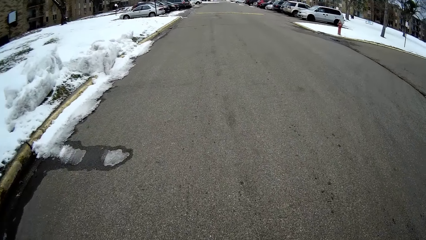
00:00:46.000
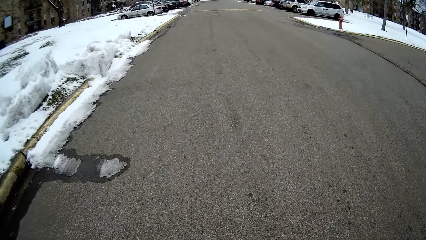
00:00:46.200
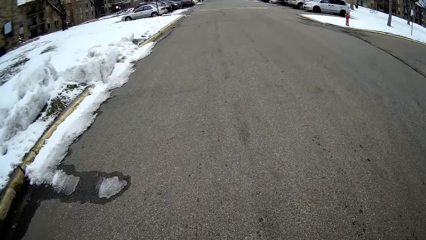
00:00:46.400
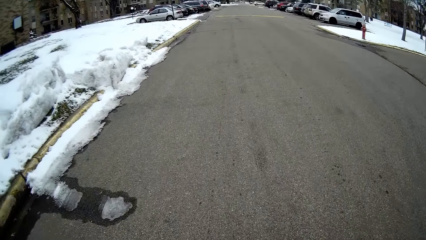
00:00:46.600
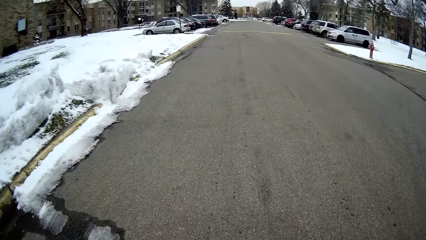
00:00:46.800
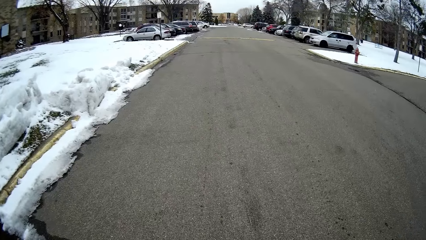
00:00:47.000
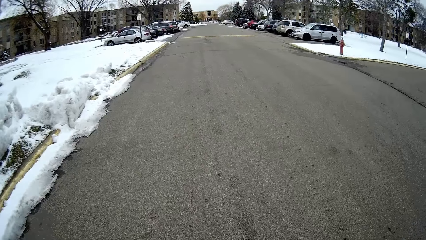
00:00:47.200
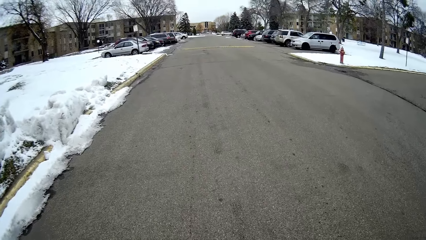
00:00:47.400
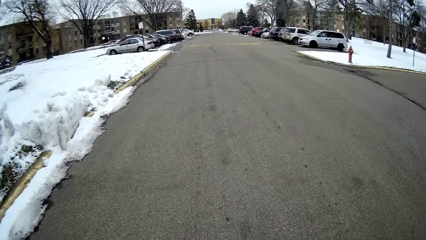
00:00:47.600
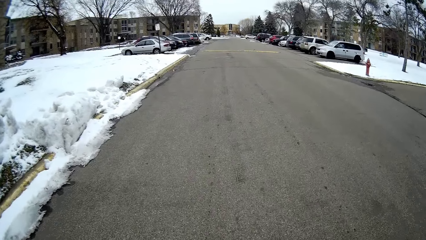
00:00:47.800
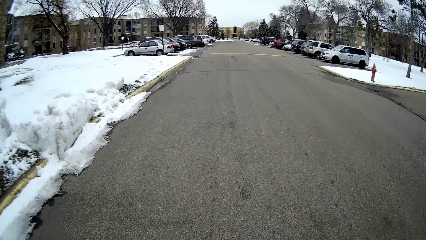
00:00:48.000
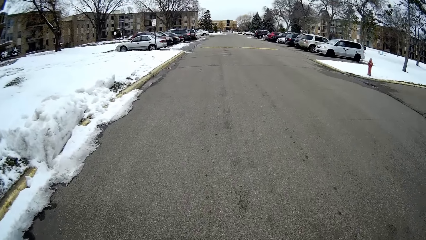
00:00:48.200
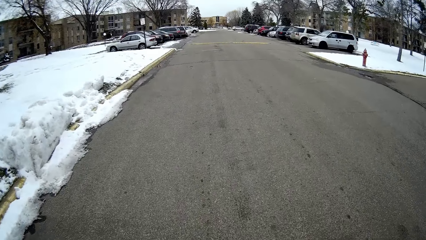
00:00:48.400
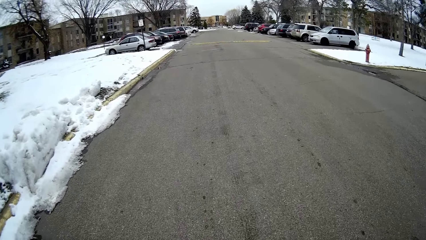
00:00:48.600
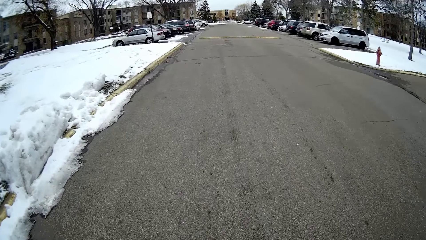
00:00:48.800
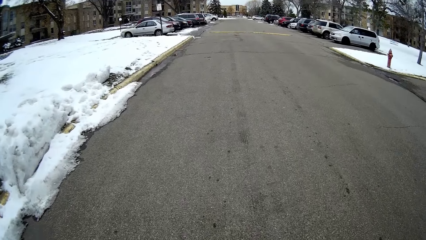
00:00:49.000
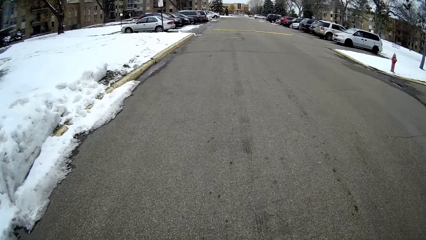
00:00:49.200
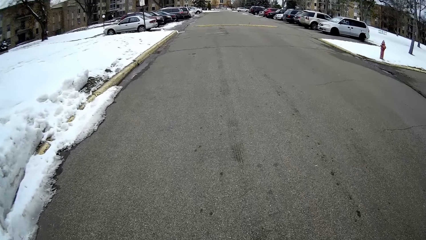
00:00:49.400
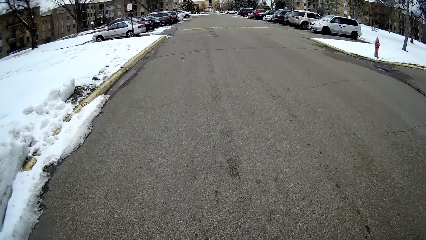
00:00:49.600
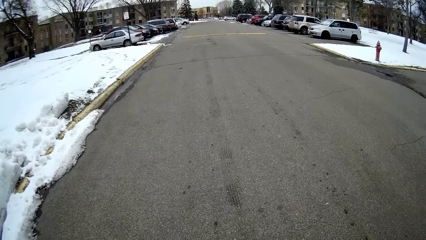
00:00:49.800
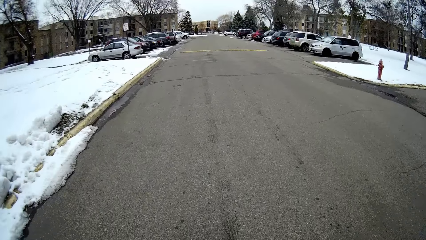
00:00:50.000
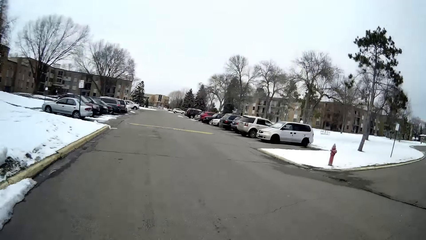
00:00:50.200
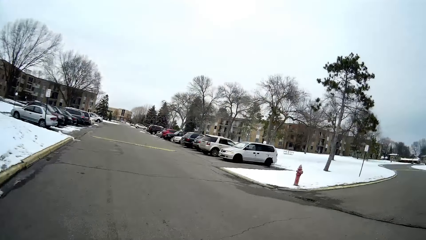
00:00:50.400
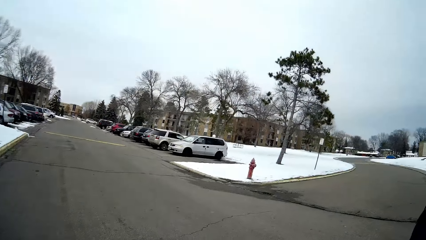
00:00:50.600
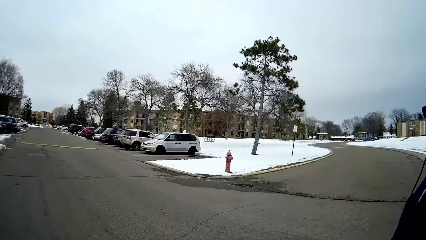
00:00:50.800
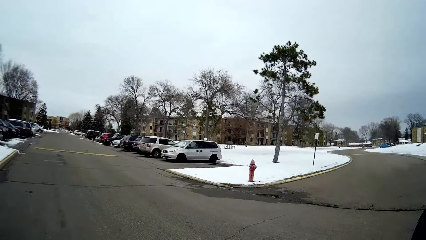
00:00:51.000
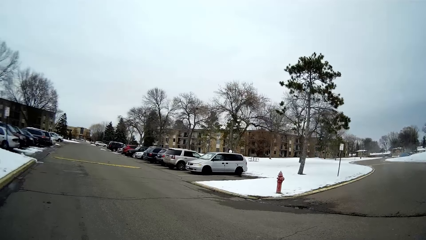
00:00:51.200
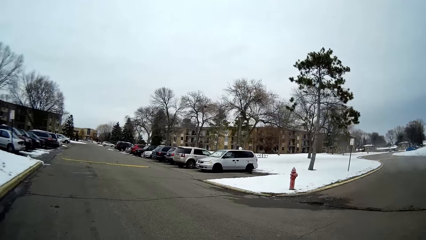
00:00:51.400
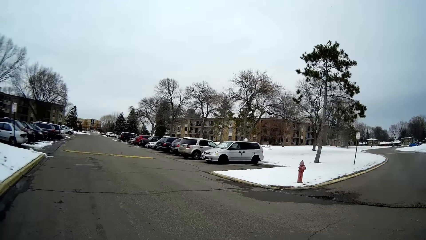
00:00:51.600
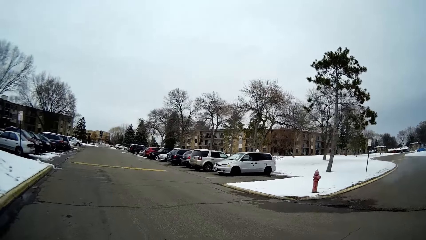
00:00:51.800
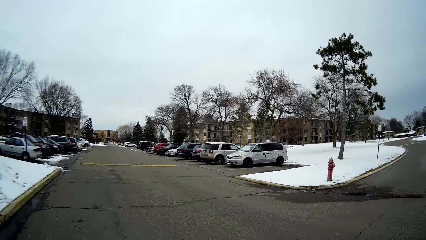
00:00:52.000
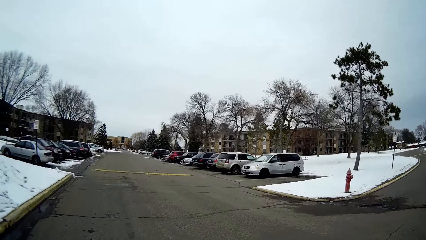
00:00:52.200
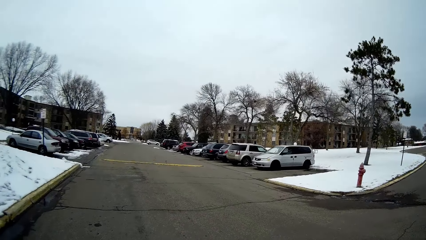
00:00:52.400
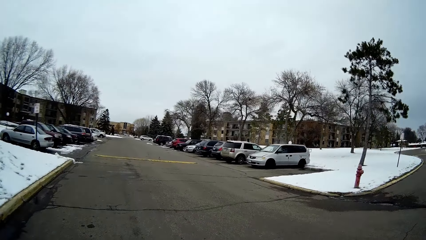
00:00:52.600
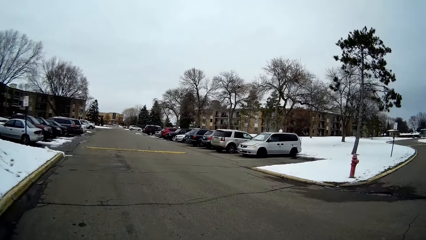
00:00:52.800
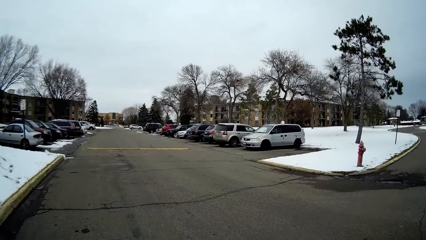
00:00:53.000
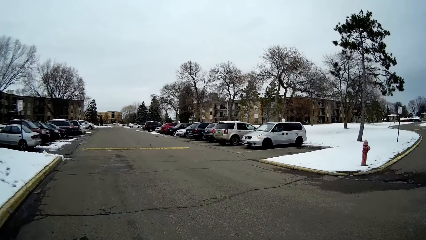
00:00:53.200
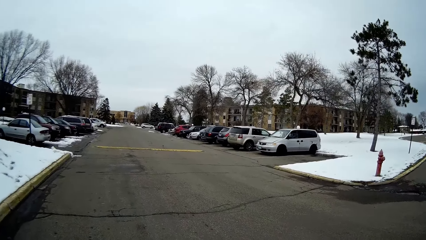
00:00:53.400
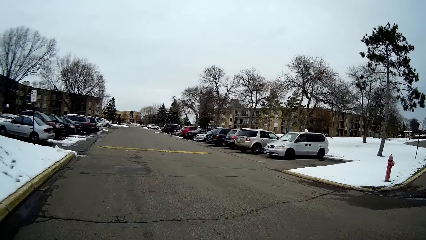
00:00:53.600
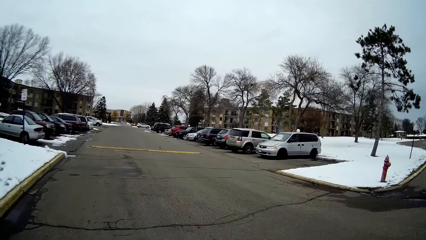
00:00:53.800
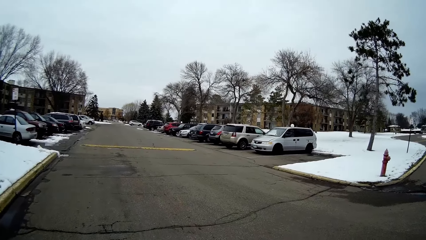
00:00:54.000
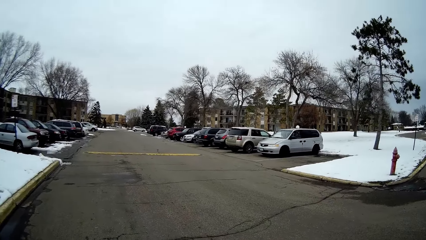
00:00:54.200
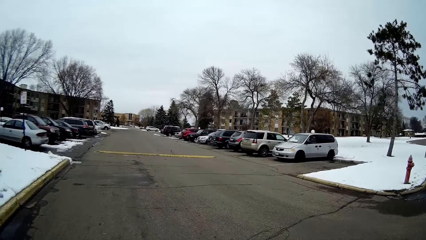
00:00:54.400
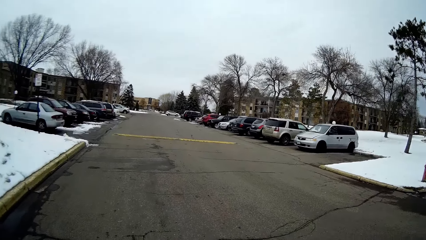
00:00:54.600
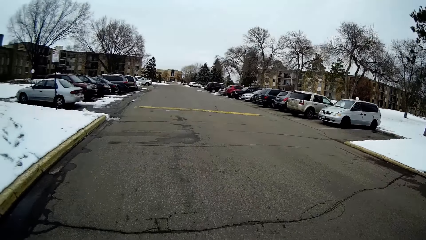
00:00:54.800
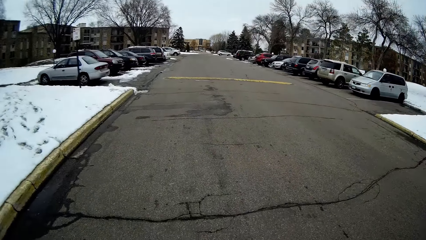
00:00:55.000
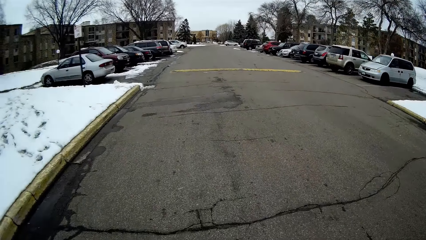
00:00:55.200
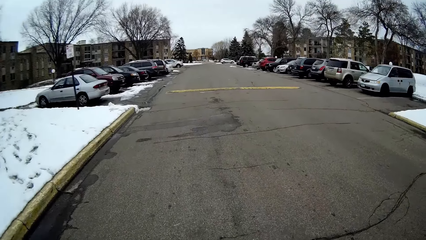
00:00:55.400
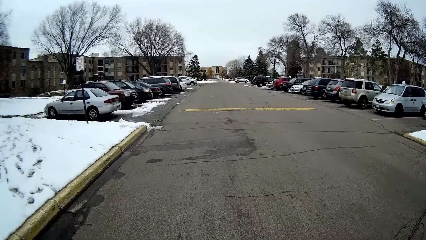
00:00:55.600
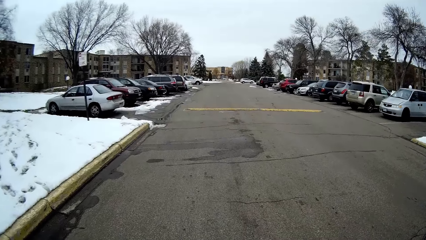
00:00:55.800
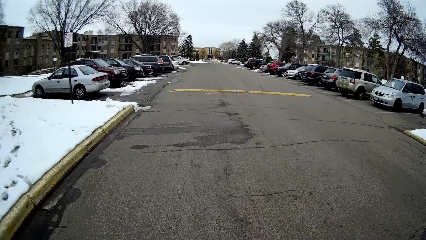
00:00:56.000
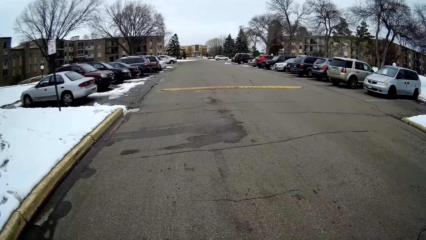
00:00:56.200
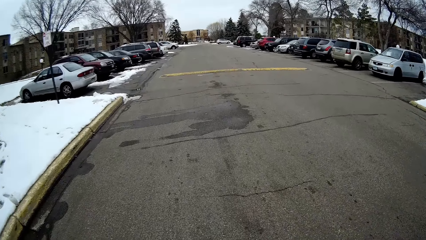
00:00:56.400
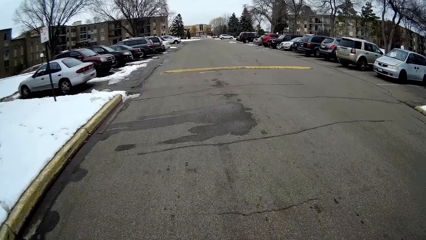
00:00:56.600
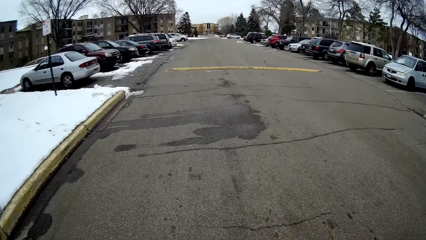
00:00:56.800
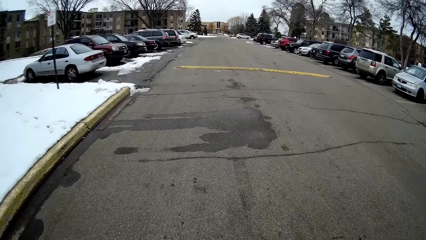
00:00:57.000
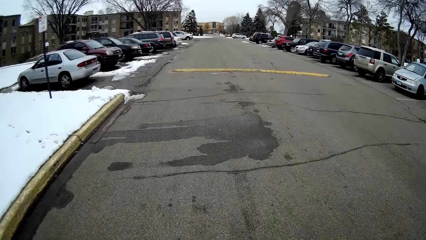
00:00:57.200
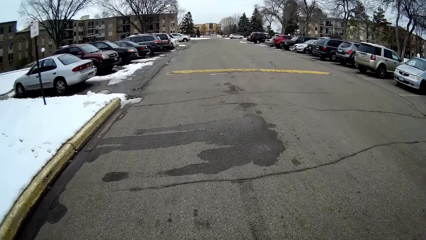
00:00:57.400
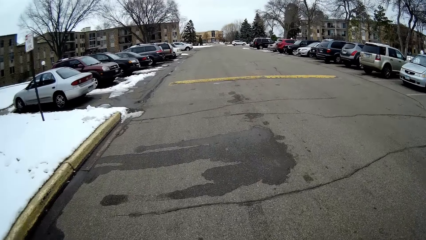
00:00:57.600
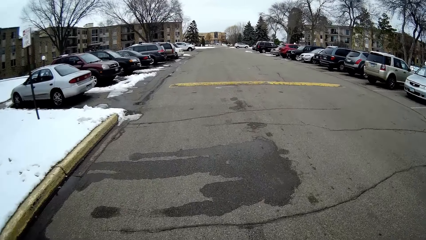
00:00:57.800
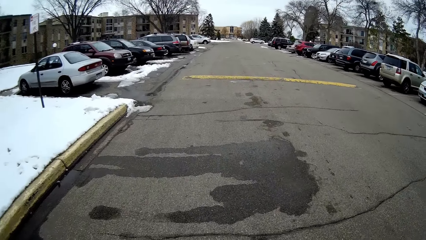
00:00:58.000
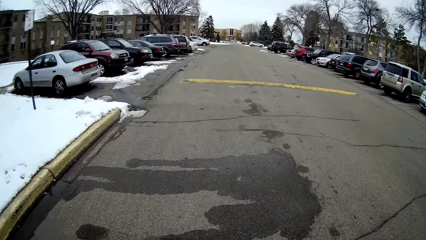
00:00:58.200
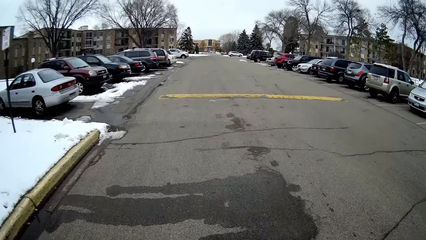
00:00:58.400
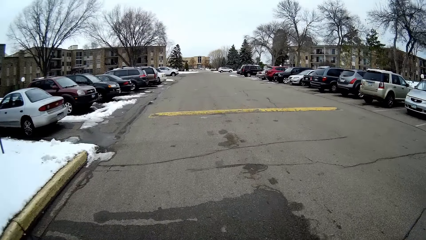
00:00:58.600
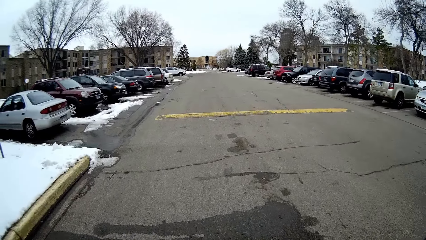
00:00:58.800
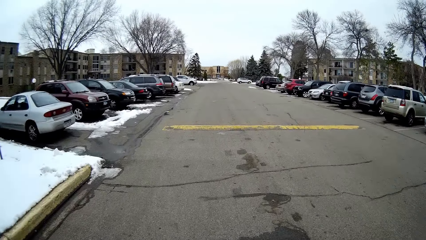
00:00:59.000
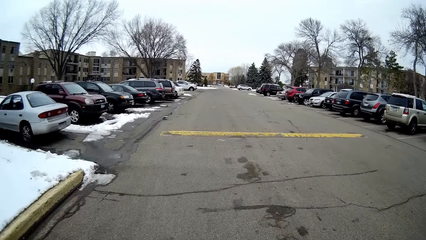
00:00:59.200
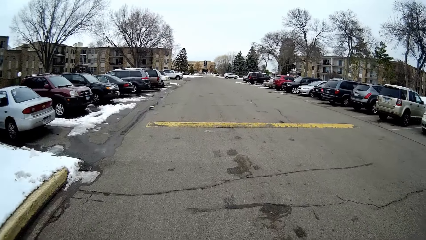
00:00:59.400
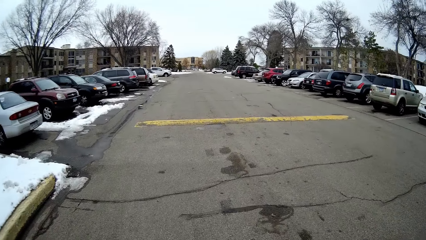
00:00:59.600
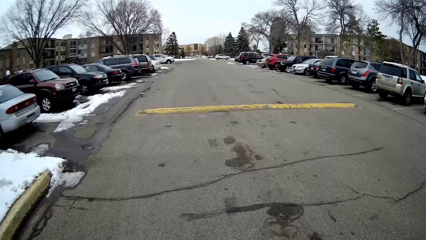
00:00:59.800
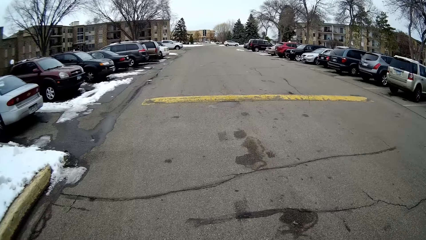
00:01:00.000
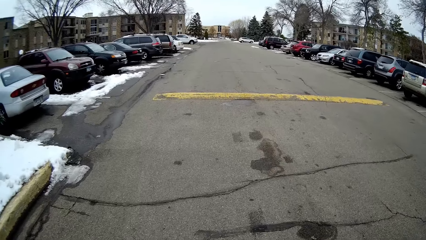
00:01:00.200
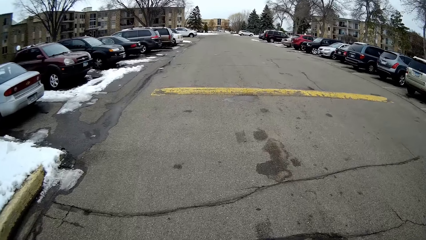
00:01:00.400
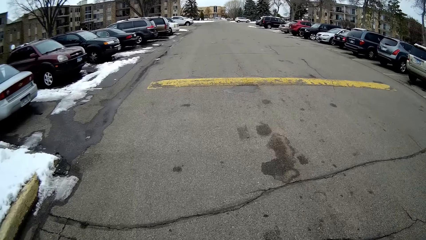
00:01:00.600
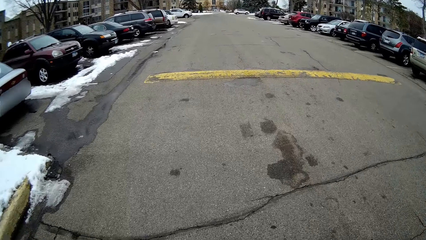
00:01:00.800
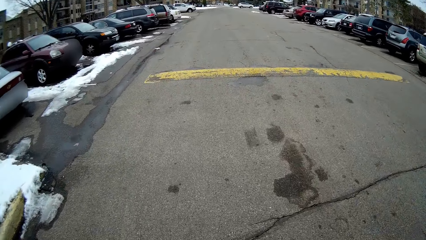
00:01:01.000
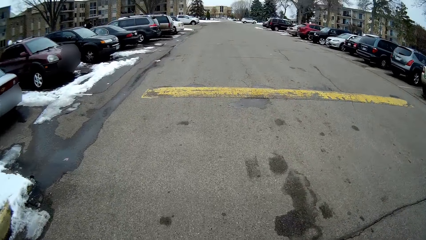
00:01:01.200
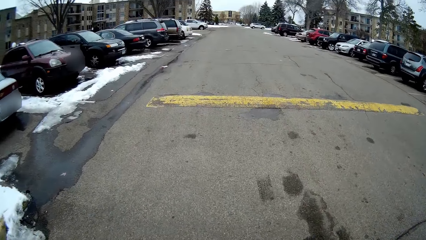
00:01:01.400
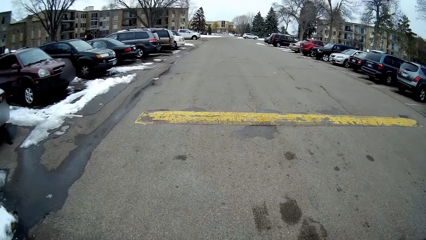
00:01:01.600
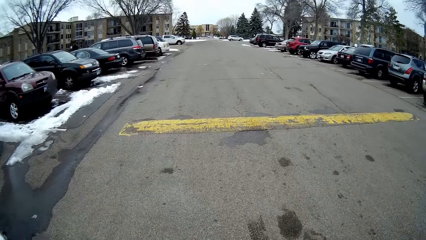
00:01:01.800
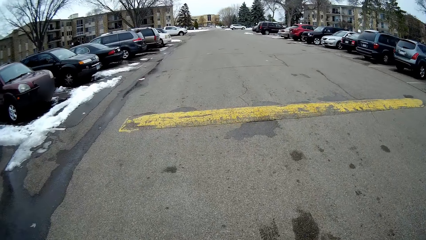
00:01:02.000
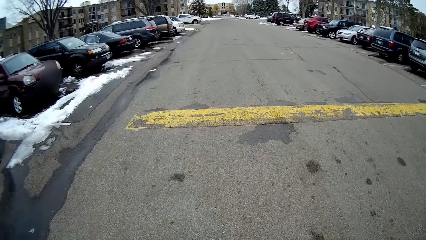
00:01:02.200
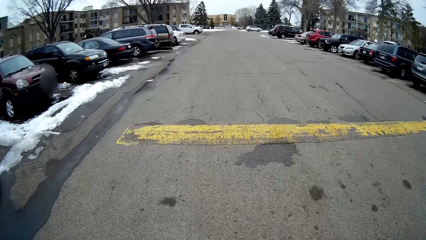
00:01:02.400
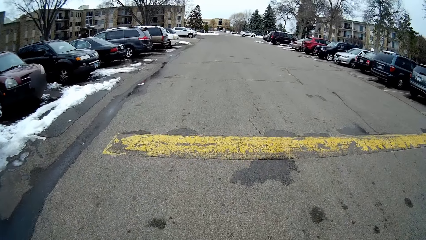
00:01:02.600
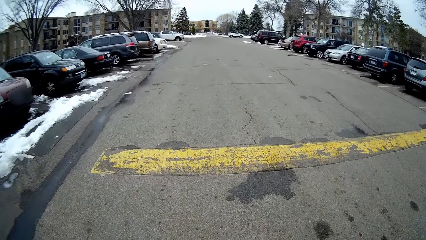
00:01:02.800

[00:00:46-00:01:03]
The camera wearer looks around. They walk on the road. They look around. They walk on the road. A person talks with the camera wearer.
